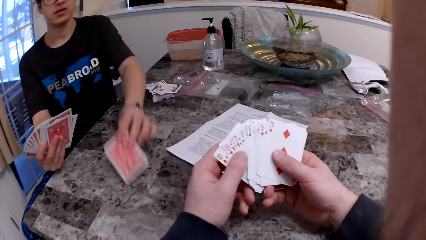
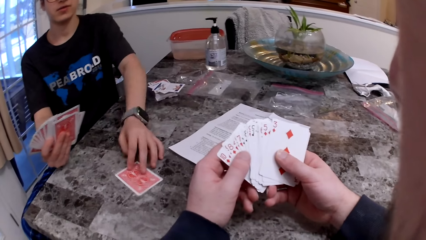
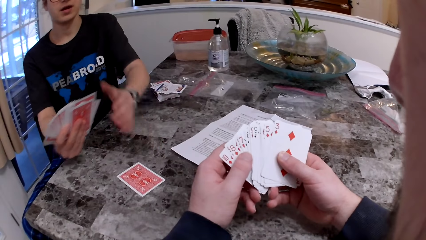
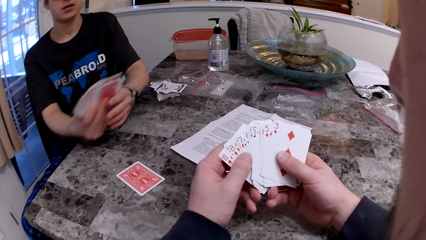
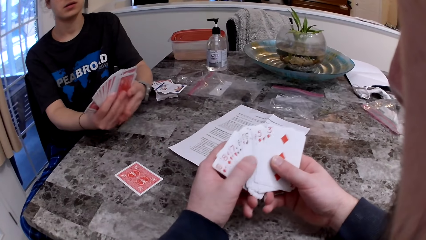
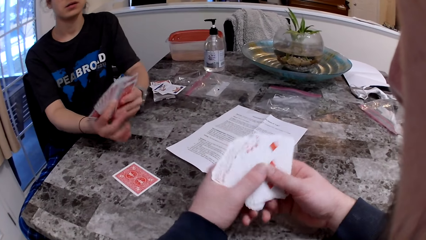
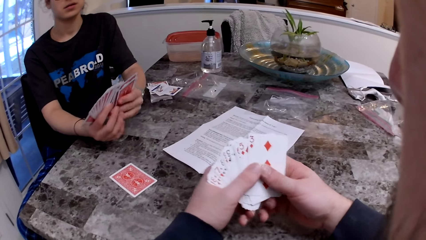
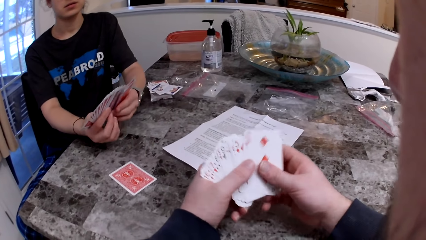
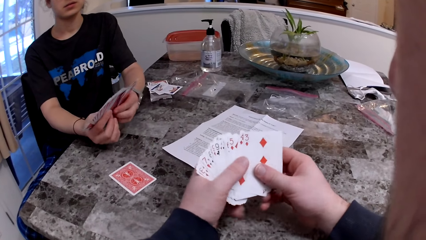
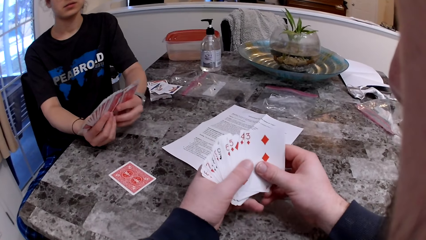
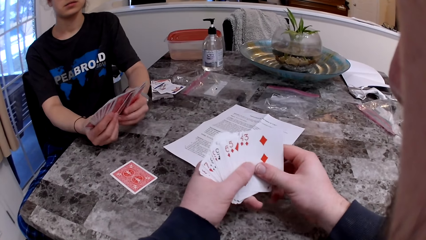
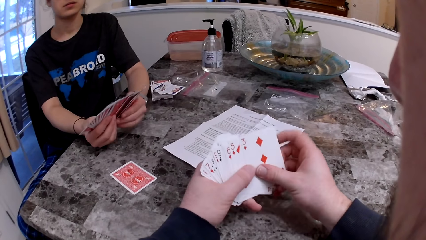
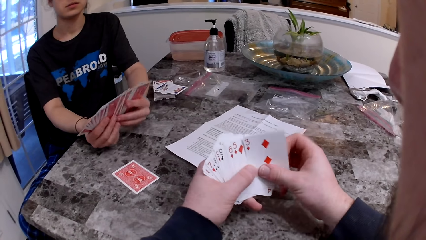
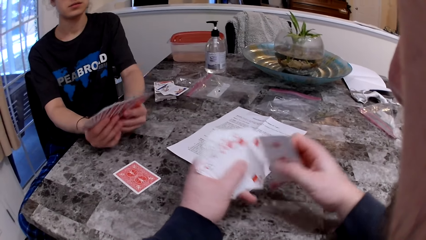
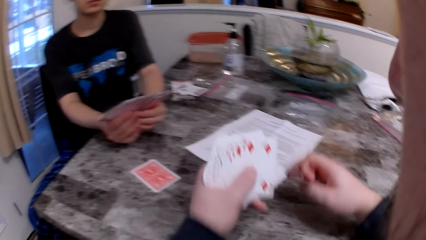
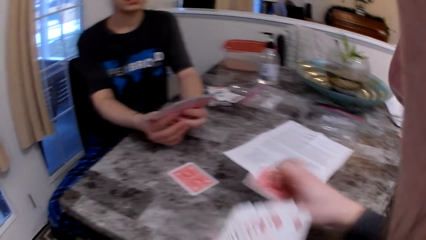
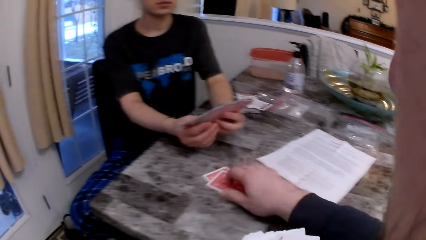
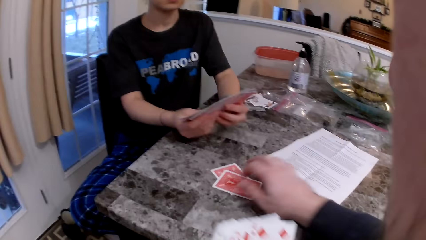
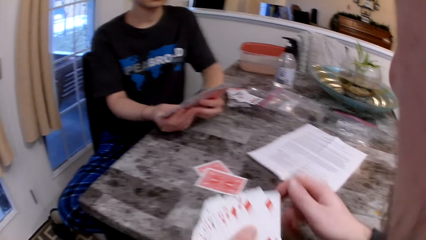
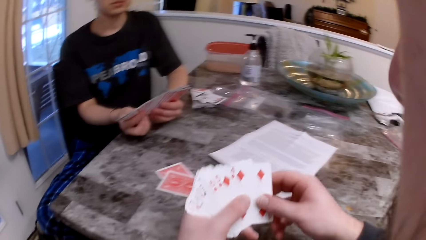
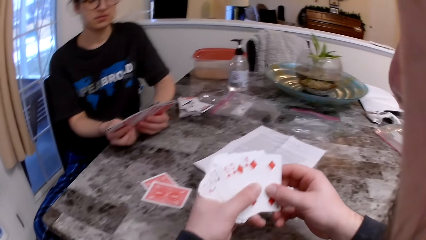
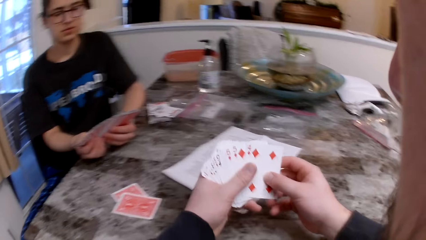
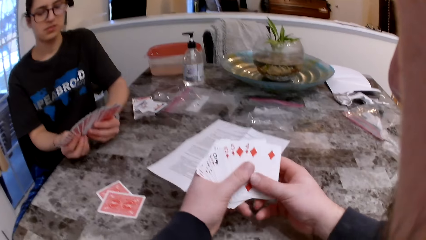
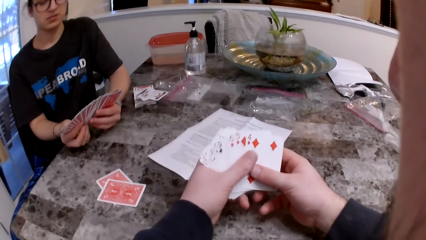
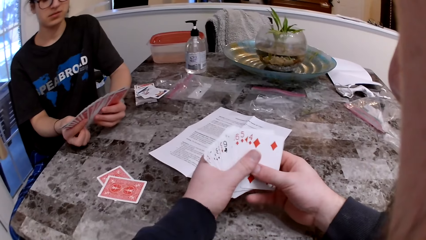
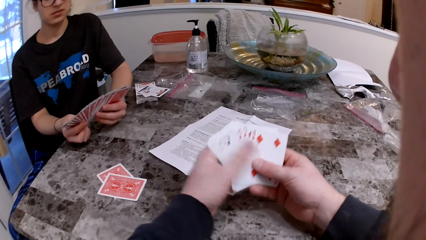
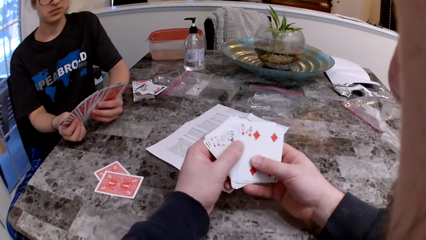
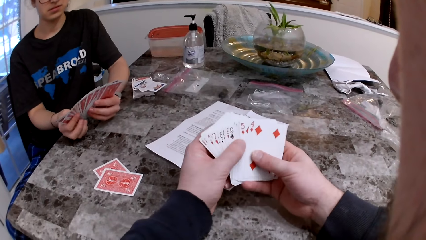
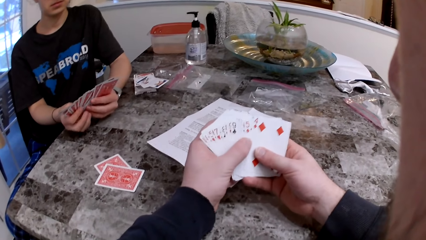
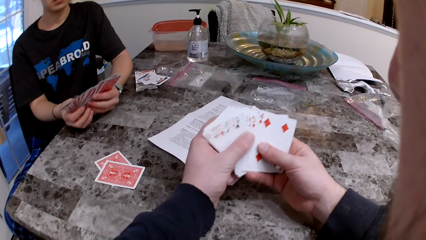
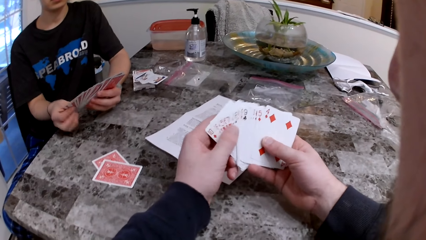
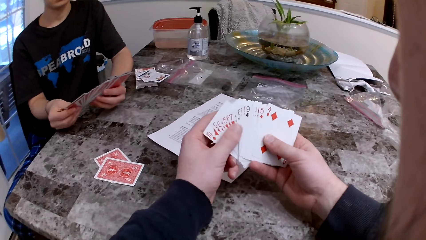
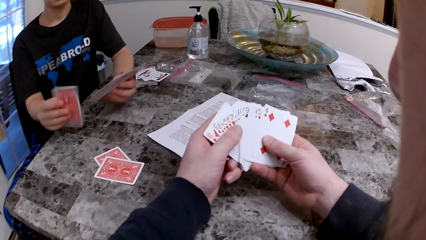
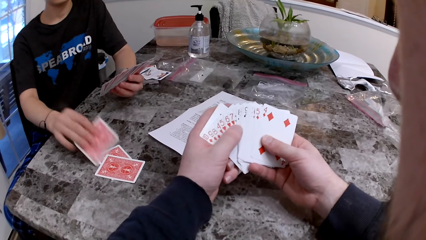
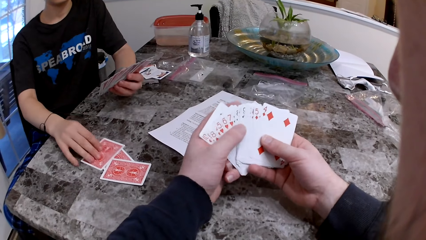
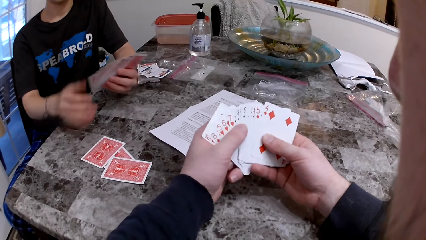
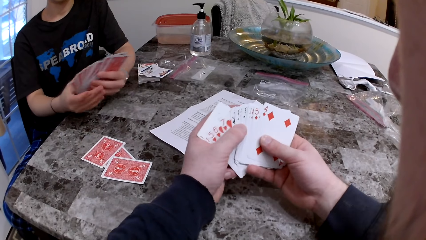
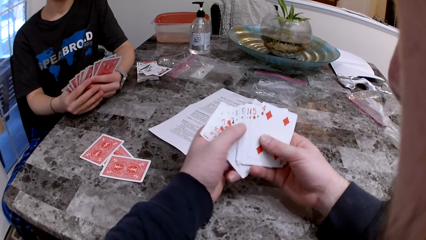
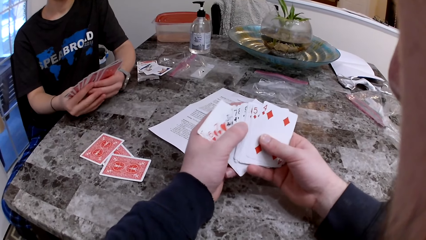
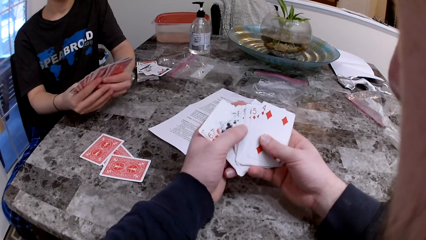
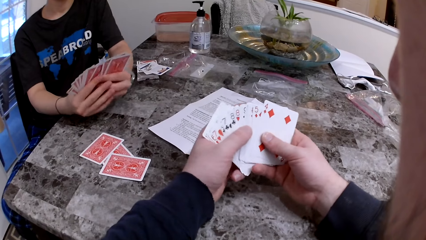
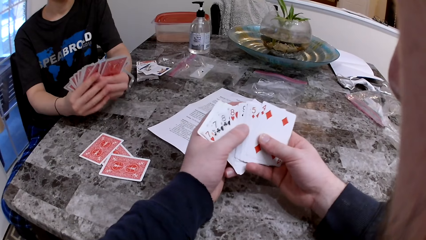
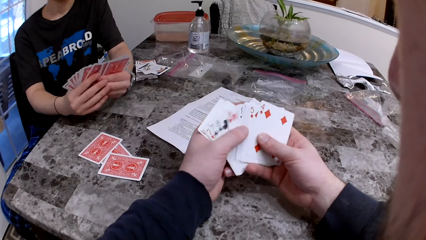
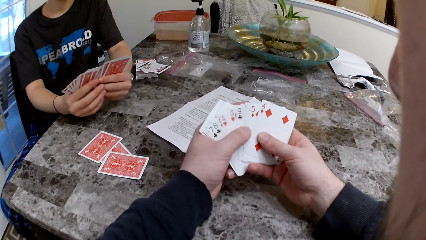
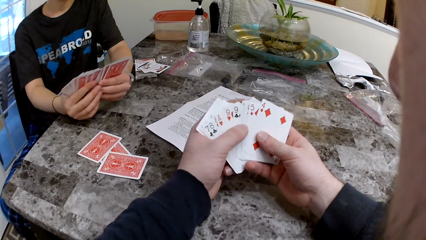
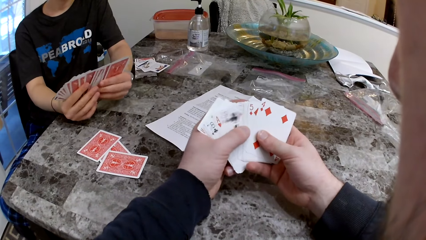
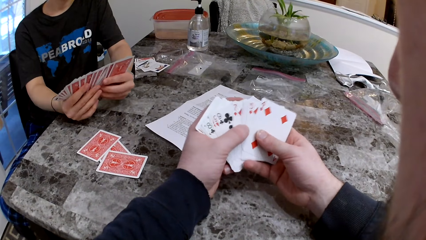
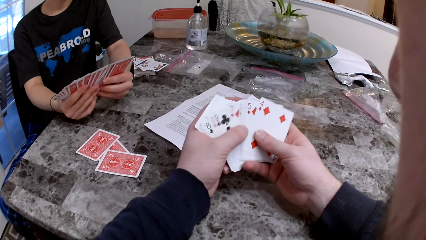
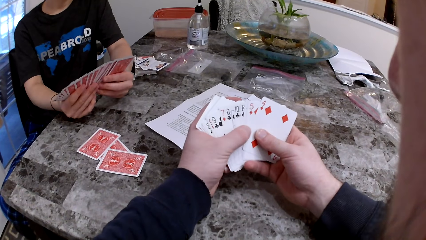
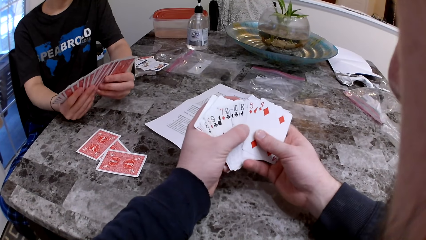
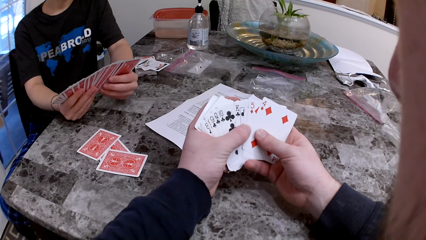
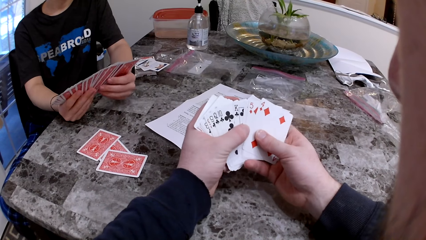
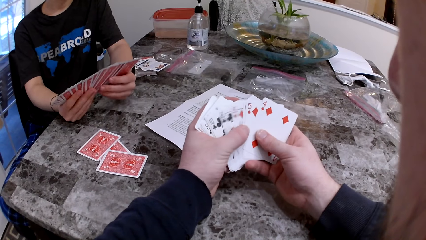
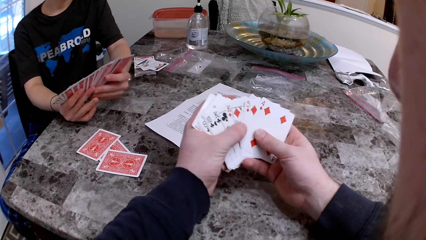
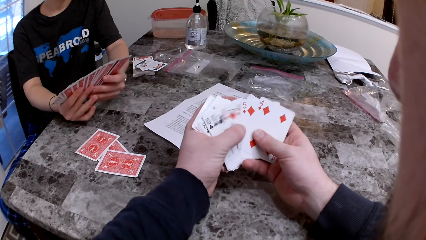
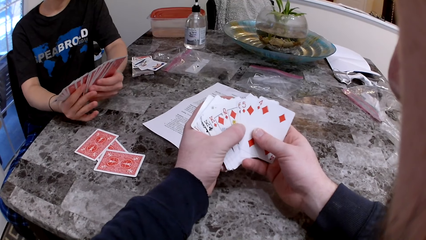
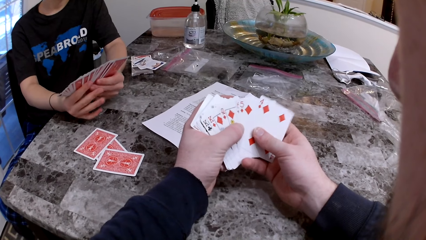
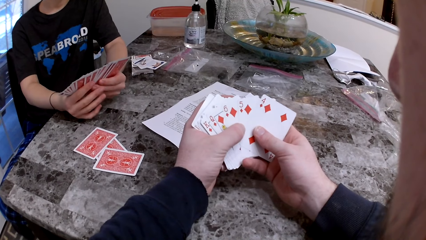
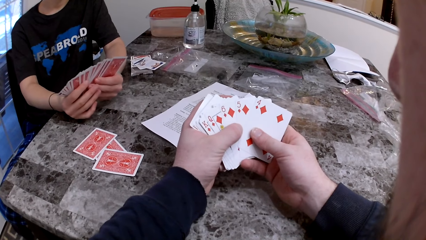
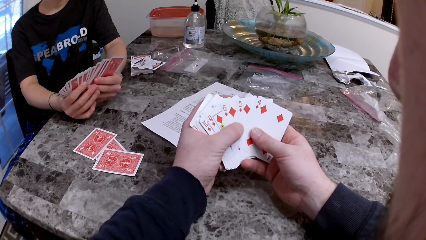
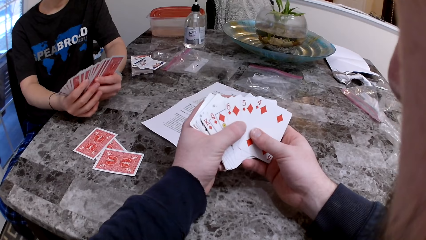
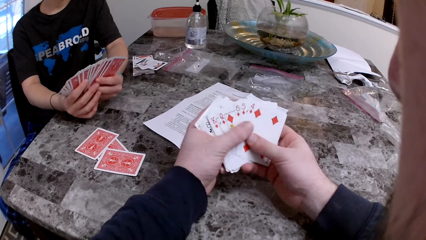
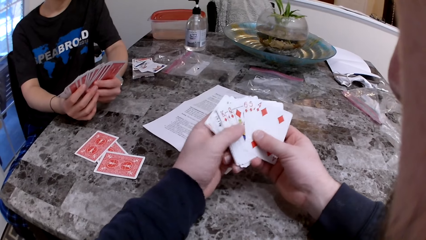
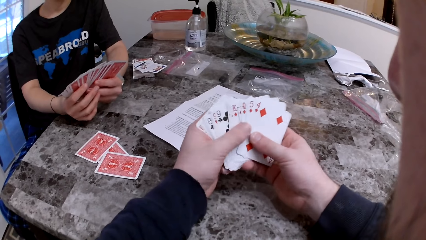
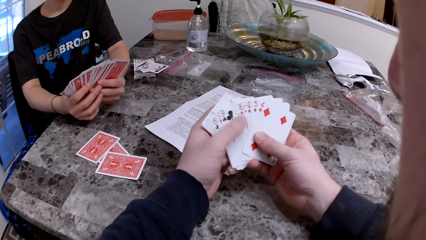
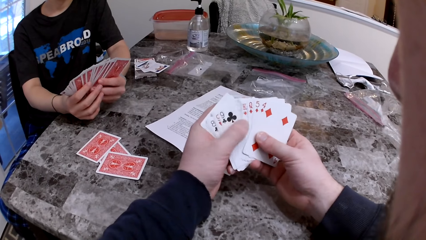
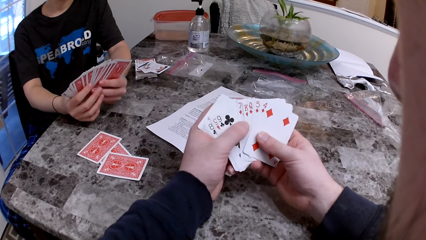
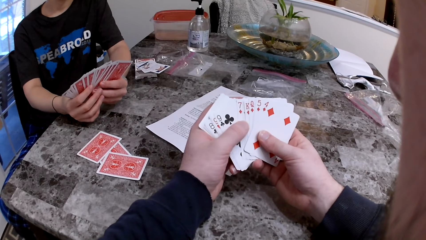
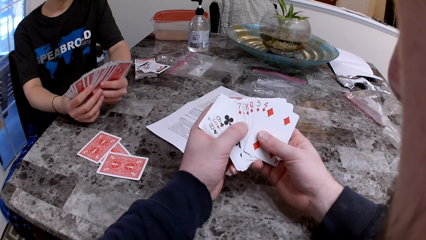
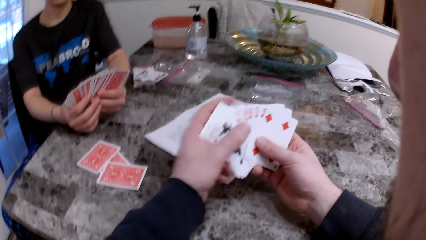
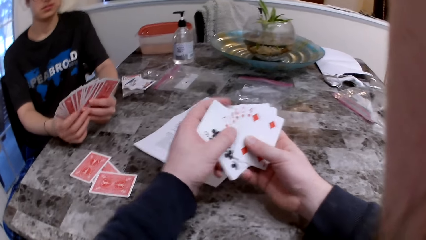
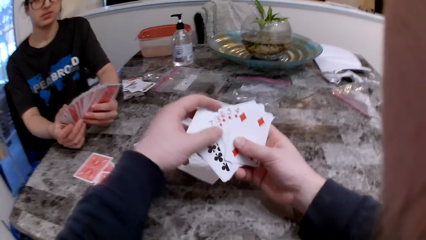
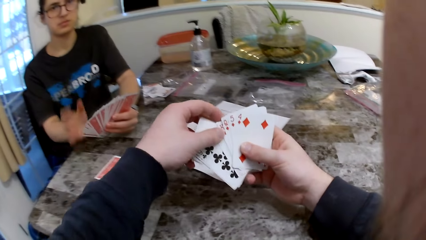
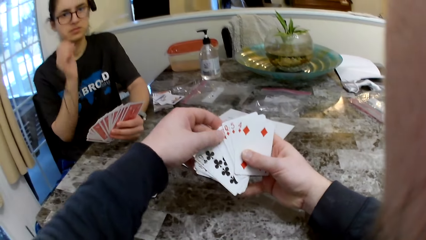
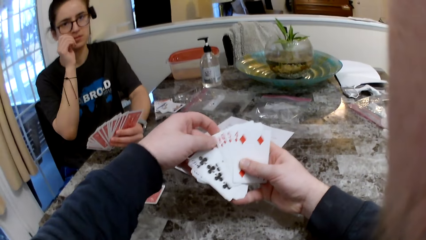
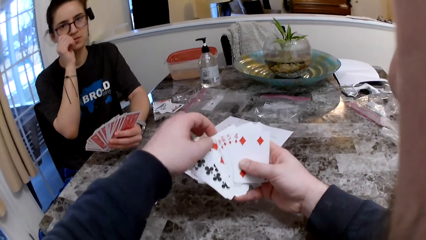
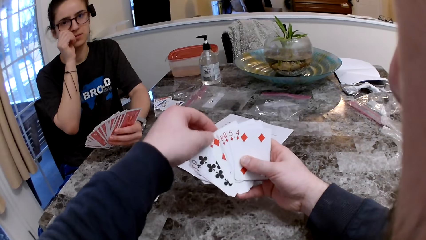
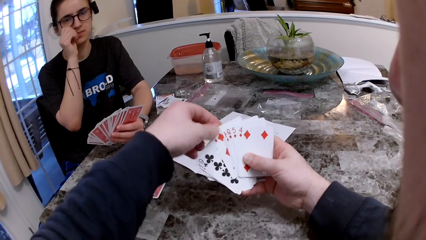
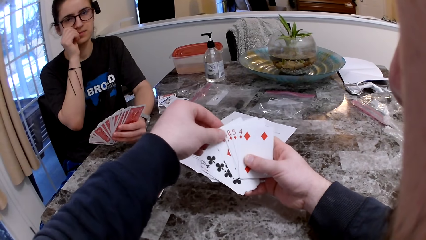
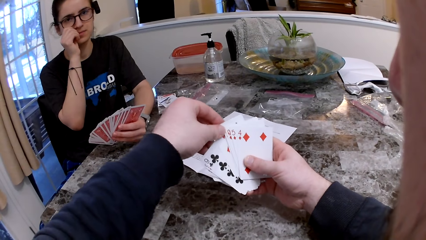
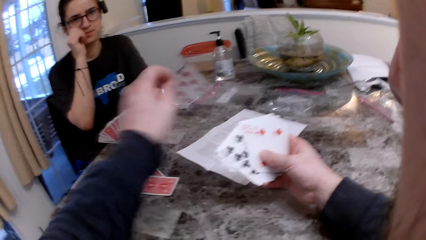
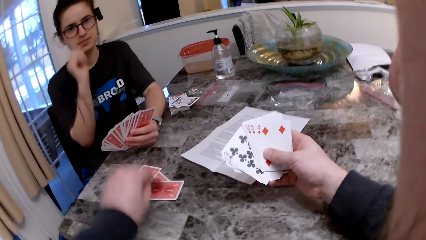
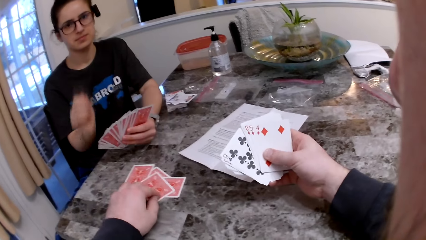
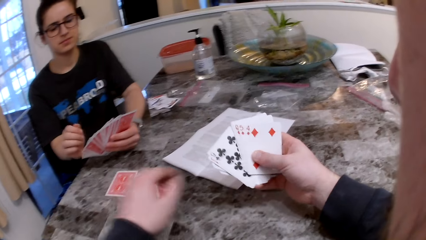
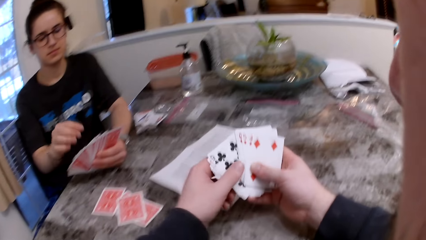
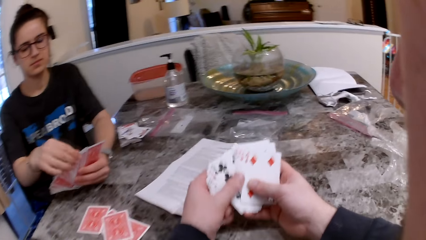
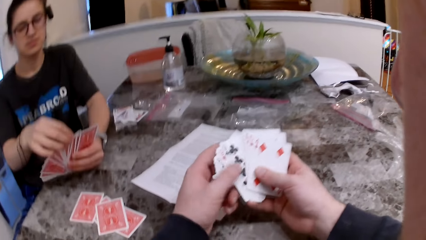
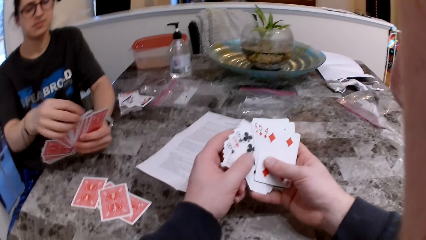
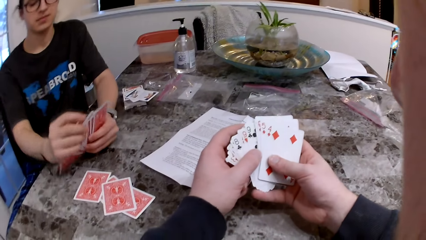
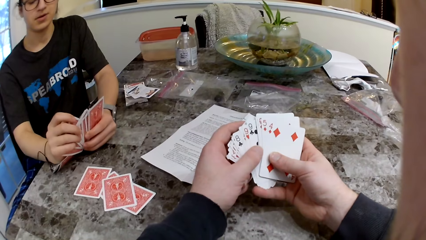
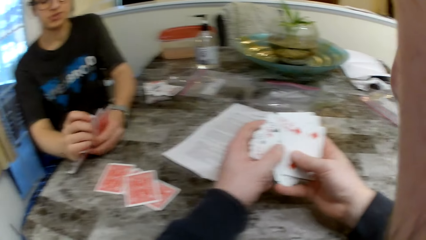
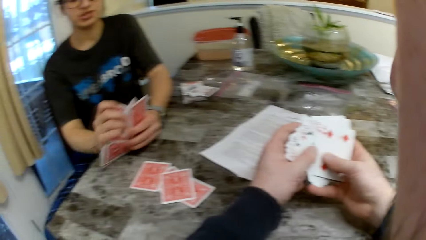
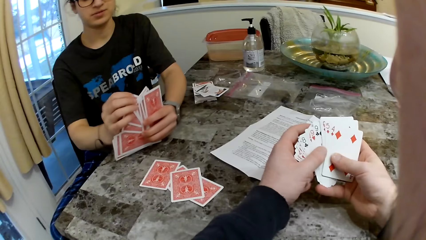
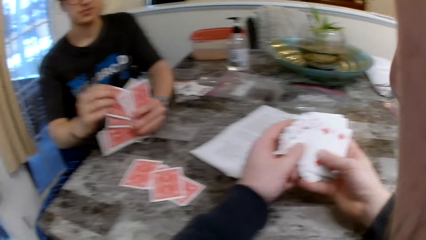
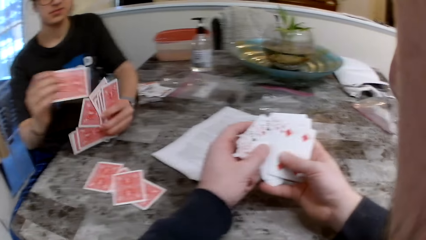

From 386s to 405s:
A woman places a card on the table. The camera wearer stares at the cards on his hands. He places a card on the table. He stares at the cards on his hands. He inspects the cards on his hands. The woman places a card on the table. The camera wearer inspects the cards on his hands. He places a card on the table. He inspects the cards on his hands.
